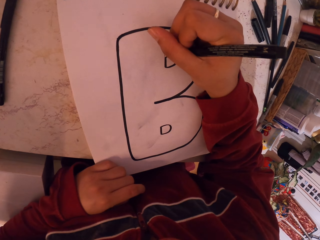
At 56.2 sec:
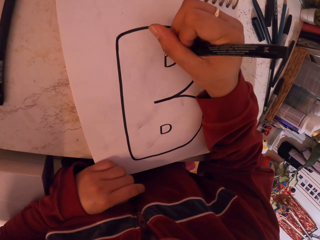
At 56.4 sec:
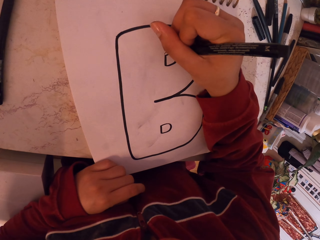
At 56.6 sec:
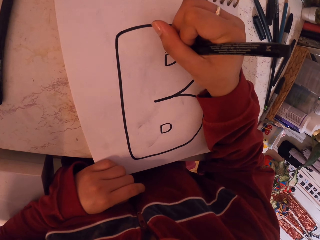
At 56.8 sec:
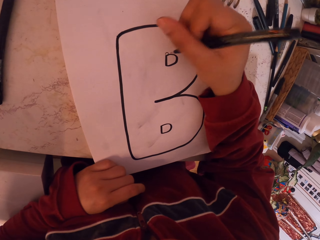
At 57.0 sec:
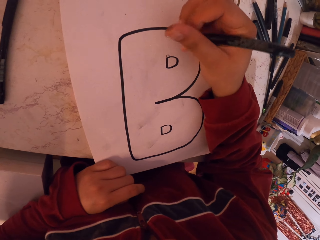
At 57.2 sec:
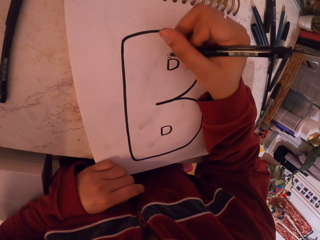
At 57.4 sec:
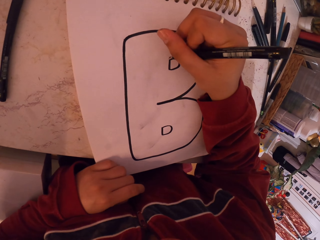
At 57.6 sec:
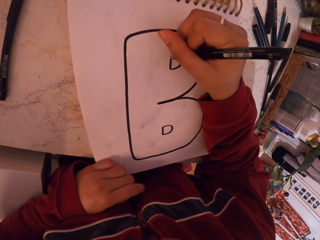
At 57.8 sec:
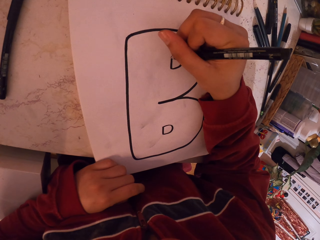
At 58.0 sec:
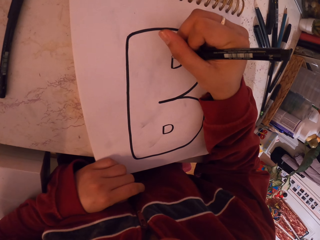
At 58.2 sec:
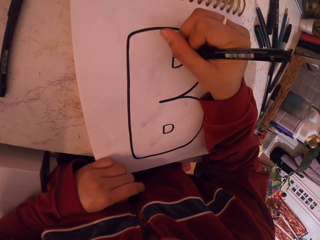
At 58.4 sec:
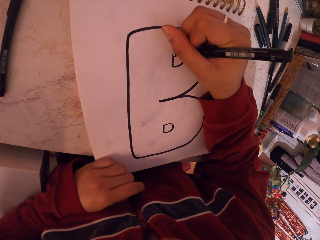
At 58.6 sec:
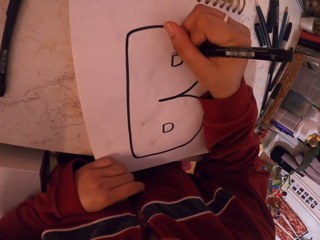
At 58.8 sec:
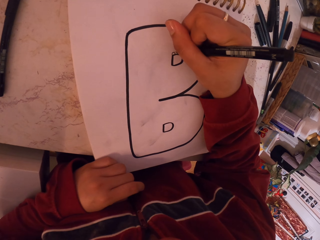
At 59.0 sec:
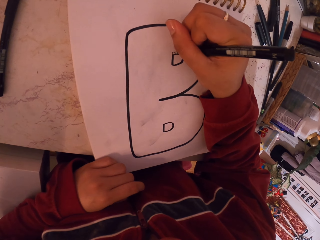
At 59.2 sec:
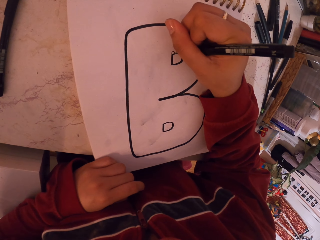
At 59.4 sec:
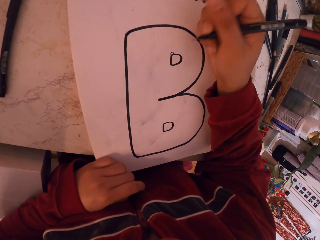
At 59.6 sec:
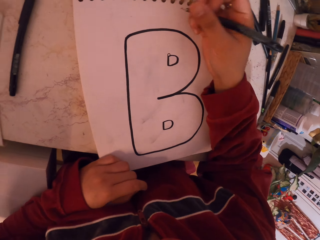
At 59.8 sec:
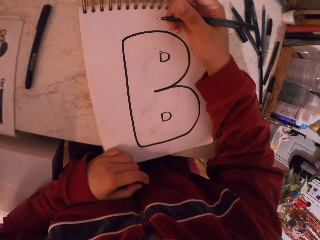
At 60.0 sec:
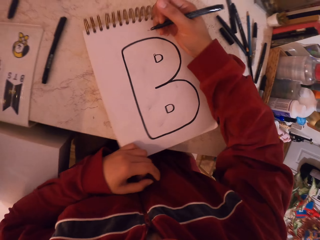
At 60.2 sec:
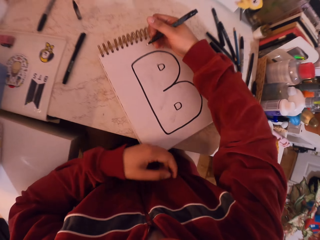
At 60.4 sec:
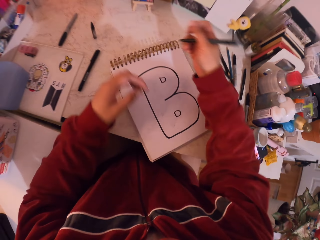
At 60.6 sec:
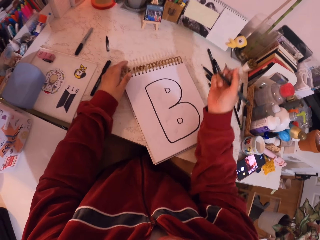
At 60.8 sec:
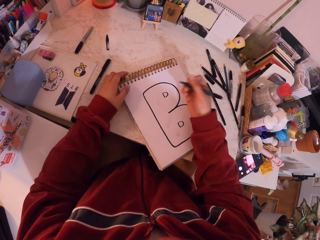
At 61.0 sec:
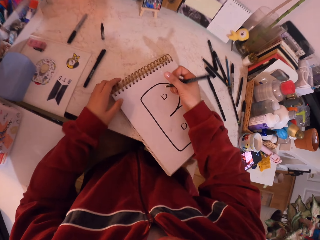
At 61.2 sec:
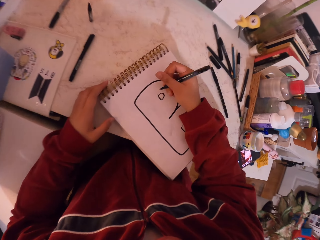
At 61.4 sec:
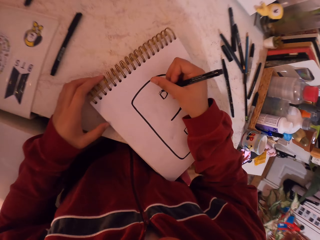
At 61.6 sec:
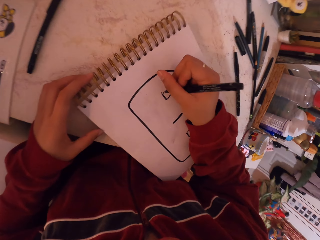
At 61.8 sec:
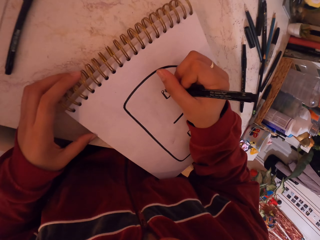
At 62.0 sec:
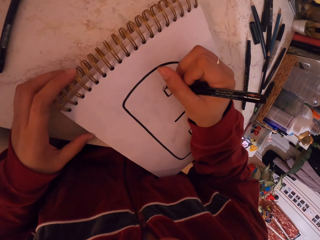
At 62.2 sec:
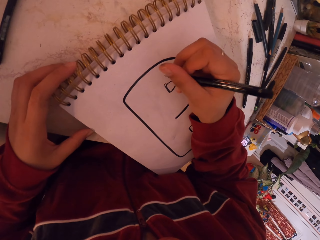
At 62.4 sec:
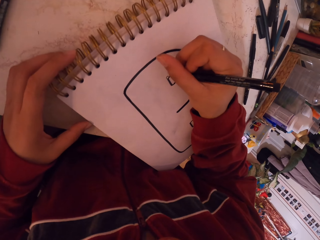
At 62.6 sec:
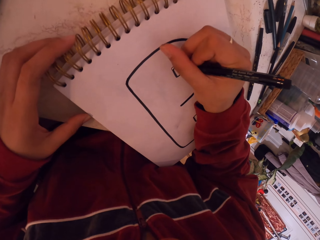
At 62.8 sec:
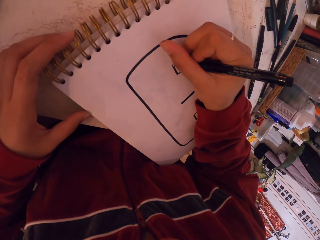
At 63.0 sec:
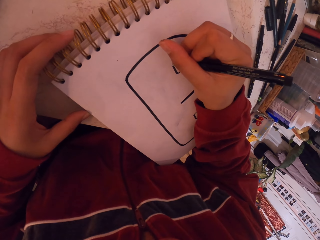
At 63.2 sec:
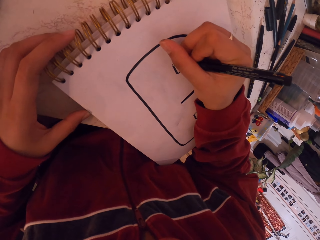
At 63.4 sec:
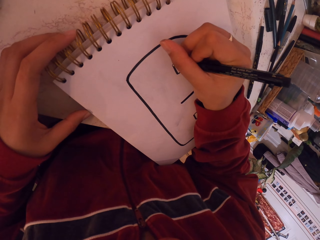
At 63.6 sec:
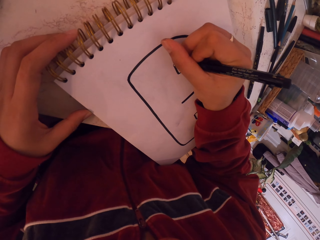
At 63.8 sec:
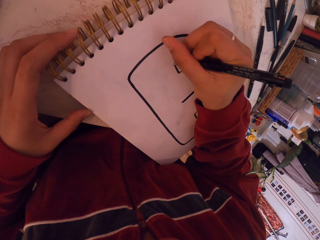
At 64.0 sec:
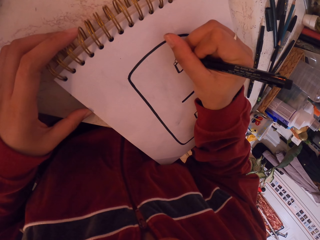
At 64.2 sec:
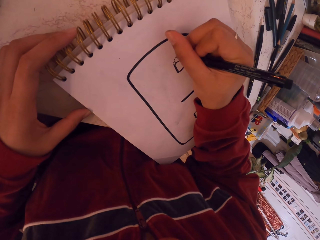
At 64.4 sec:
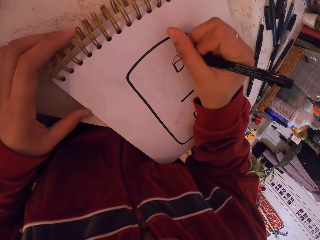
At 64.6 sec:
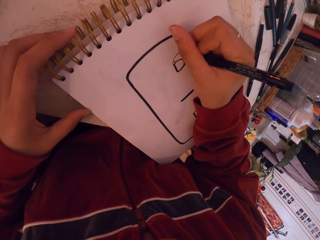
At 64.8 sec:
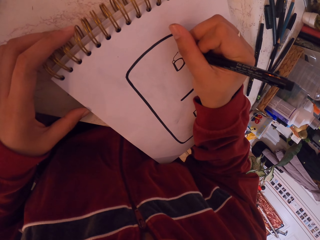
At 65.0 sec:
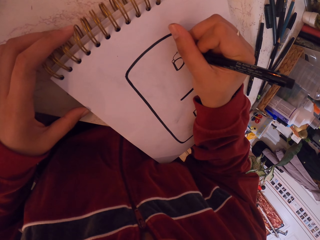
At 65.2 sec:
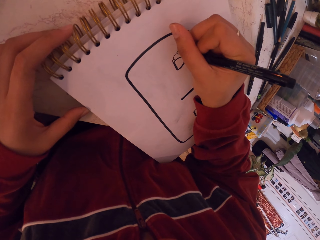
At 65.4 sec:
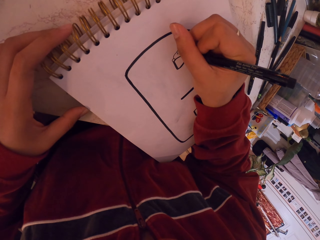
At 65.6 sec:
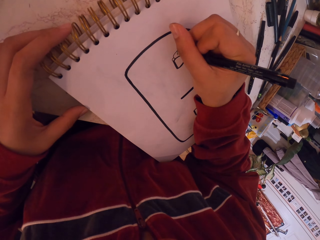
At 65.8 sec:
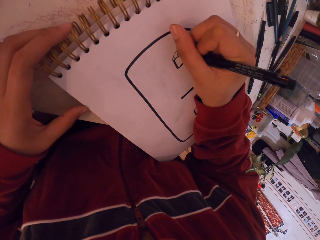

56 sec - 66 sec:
The camera wearer moves the drawing book. They move the hand towards the drawing book and draw on the drawing book with the pen.

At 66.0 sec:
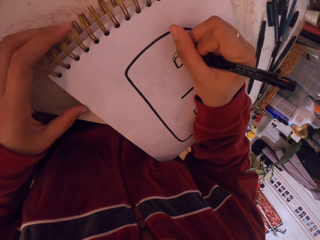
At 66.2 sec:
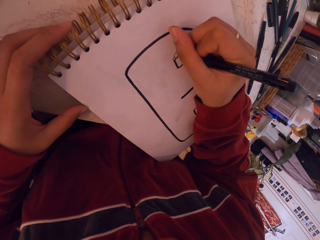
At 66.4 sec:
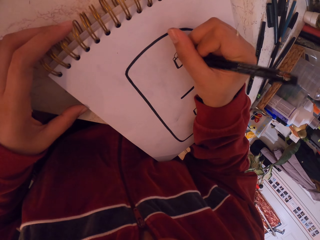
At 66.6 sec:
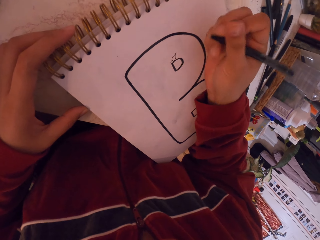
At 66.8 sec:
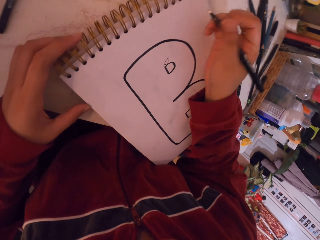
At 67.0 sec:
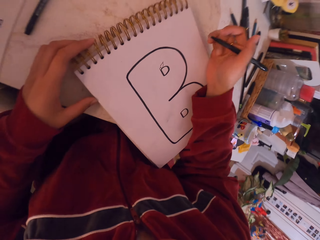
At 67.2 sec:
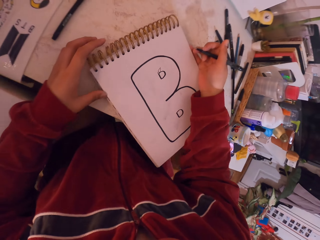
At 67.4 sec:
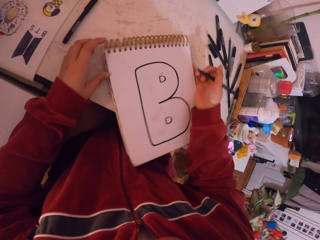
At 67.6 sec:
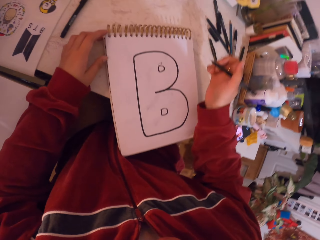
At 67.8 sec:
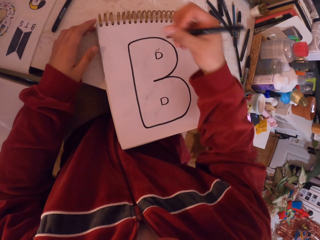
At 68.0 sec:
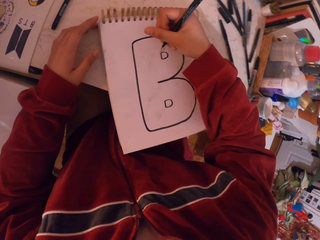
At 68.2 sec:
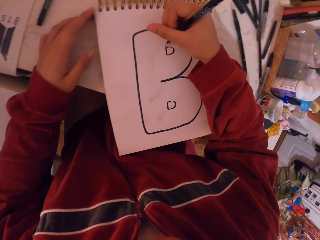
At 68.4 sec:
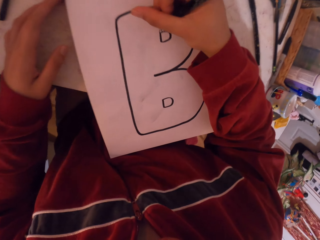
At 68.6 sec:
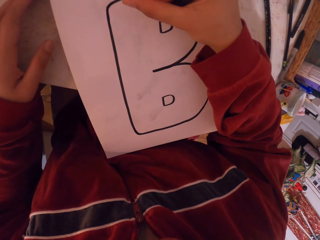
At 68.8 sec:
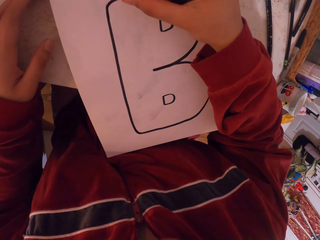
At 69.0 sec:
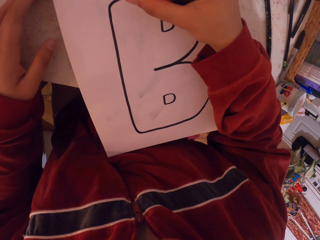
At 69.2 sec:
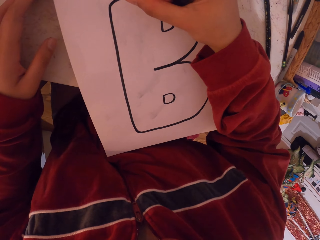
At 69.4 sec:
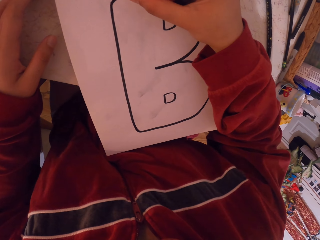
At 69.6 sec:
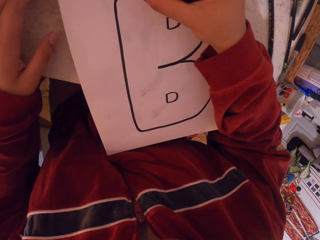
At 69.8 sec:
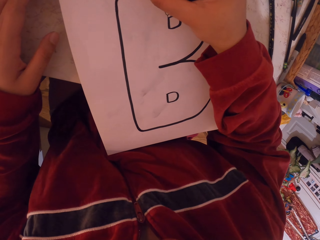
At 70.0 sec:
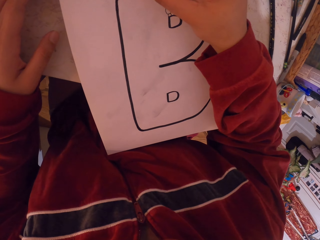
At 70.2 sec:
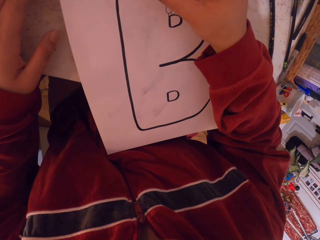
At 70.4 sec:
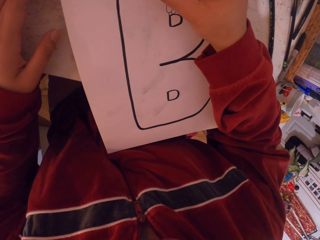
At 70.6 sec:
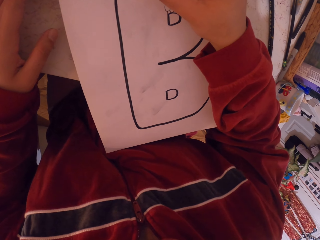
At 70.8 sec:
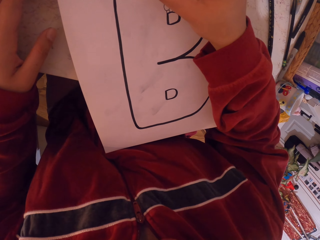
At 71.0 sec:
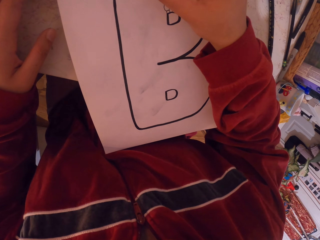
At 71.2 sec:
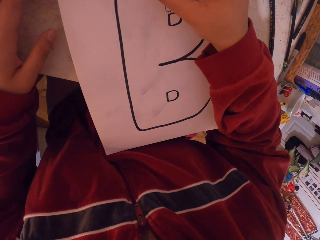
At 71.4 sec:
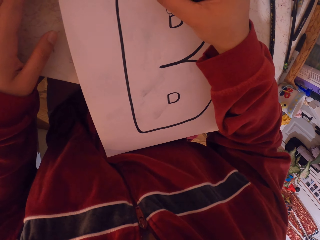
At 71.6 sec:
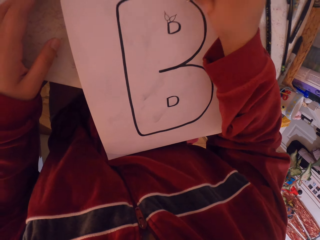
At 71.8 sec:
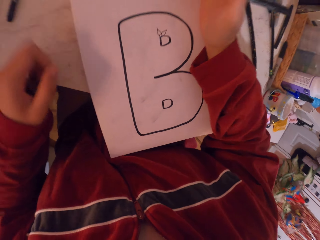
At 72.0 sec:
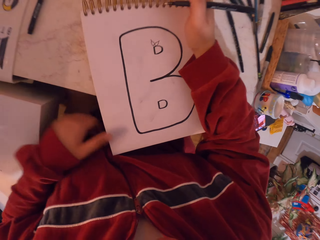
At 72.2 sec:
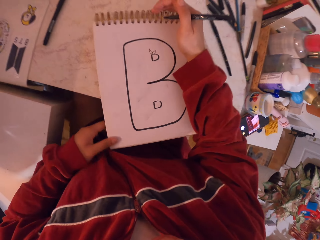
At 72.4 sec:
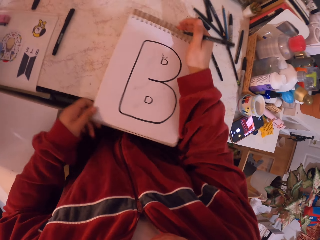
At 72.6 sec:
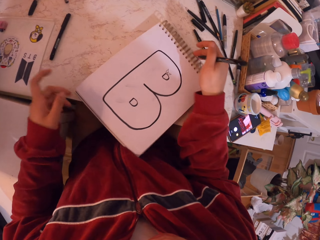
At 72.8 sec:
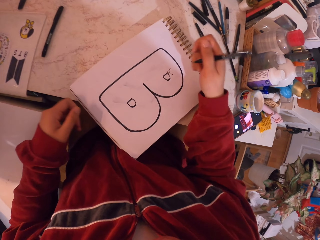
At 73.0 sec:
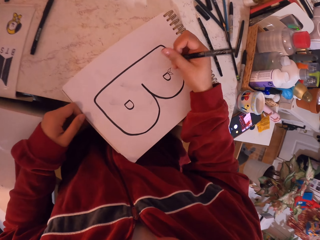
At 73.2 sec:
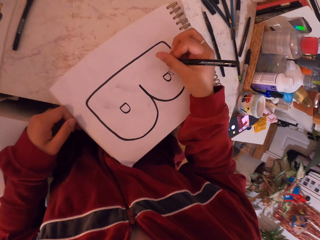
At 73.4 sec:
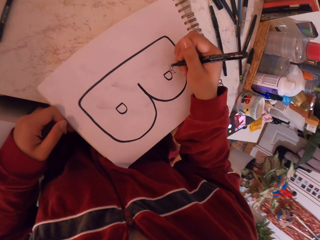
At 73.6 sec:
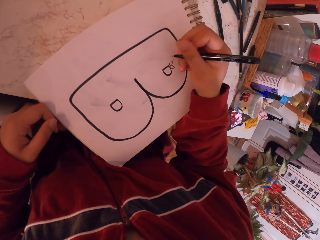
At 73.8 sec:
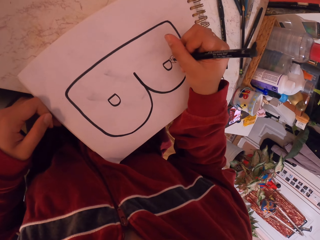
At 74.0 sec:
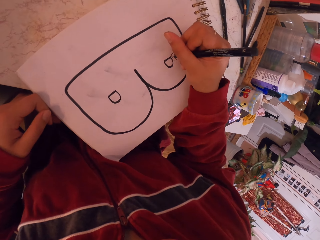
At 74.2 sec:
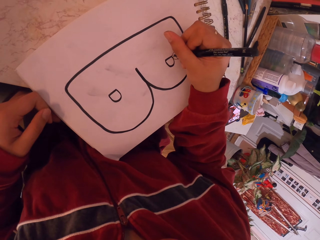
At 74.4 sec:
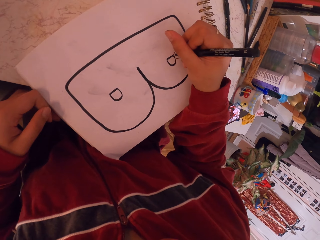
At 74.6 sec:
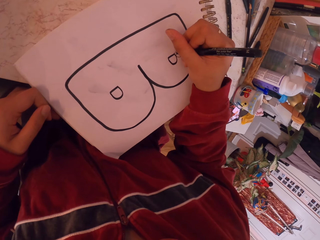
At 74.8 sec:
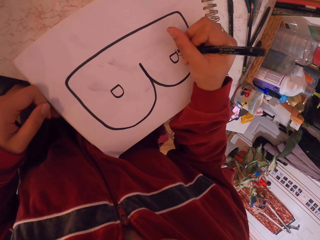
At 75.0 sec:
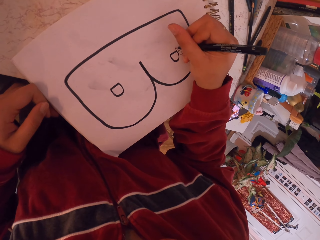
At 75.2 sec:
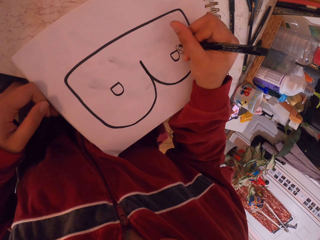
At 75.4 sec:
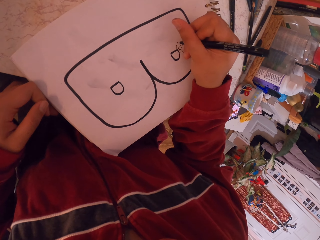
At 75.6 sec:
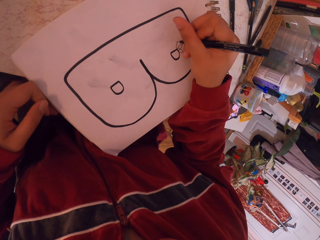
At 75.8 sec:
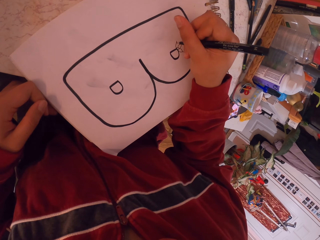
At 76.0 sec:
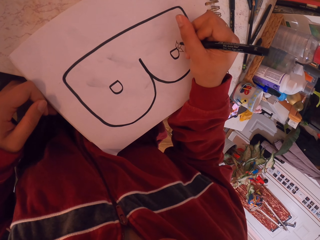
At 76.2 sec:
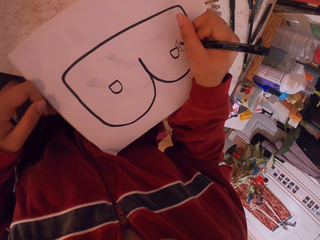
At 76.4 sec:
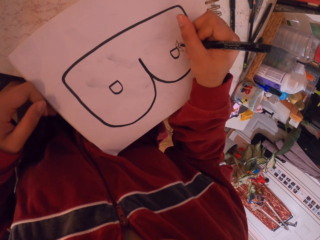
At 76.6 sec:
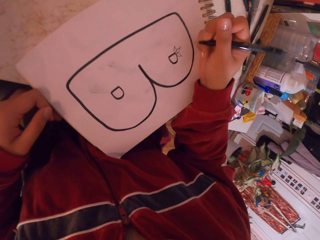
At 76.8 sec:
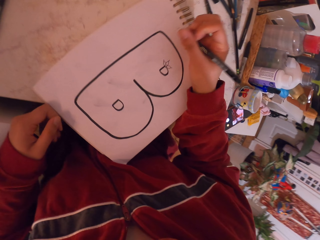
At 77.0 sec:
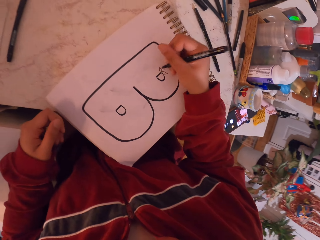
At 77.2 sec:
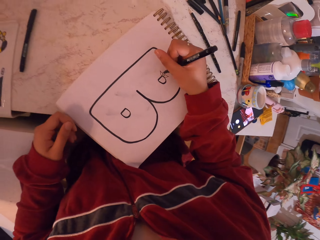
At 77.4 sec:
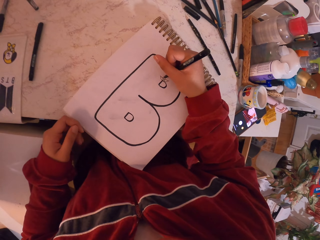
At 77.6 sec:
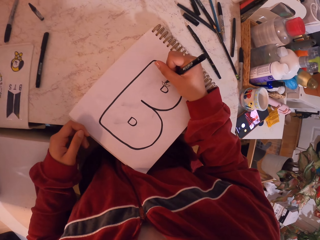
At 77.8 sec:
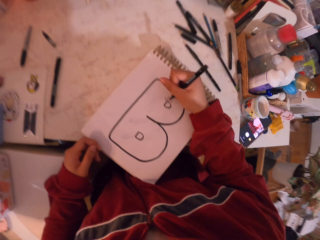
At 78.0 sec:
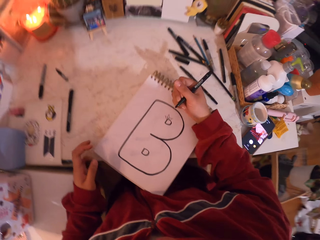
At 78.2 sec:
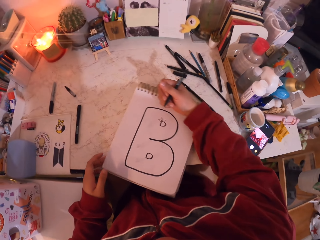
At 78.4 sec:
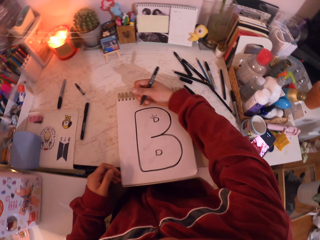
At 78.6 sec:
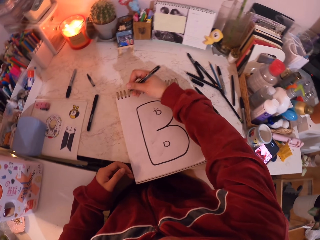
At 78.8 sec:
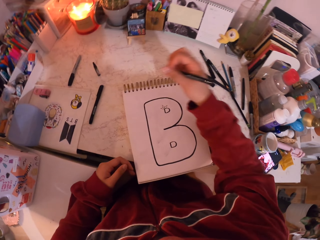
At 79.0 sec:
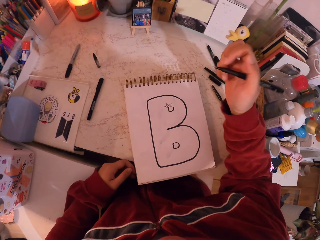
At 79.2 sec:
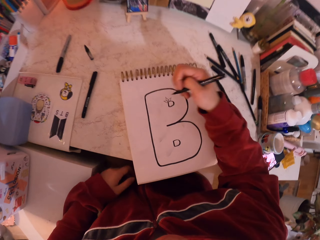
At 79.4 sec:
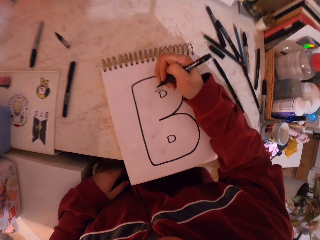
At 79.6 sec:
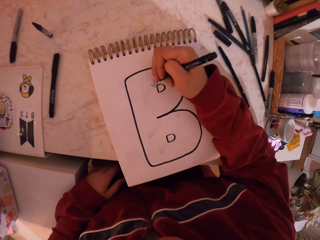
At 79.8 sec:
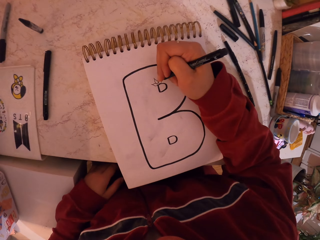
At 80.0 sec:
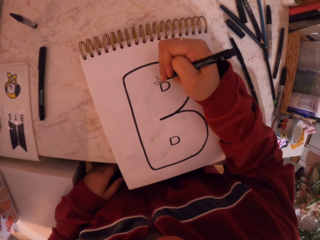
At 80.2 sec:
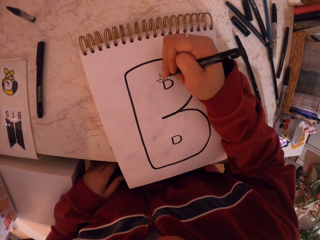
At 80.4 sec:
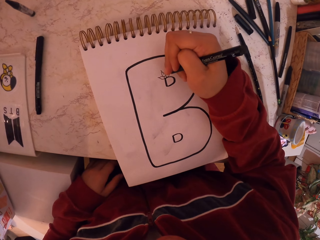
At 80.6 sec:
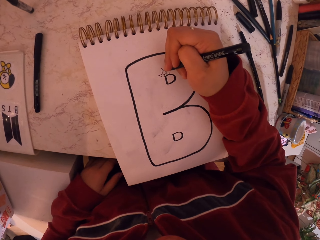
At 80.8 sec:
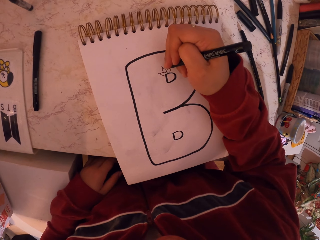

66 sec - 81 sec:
The camera wearer removes the hand from the drawing book and moves the drawing book. They move the hand towards the drawing book and draw on the drawing book with the pen. They move the drawing book. They draw on the drawing book with the pen. They move the drawing book. They remove the hand from the drawing book, move the hand towards the drawing book and draw on the drawing book with the pen.
